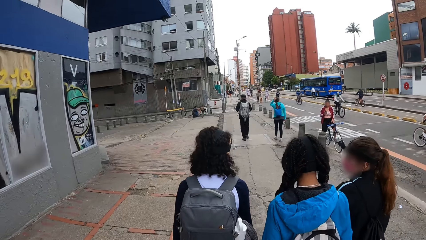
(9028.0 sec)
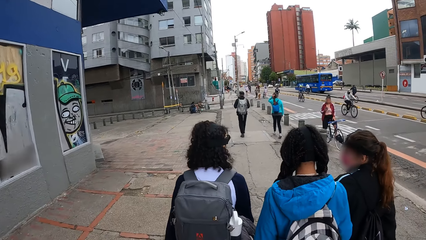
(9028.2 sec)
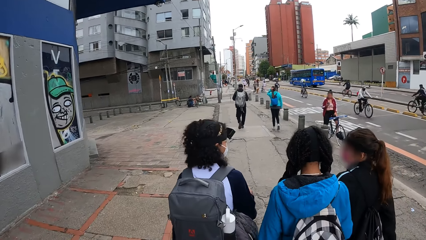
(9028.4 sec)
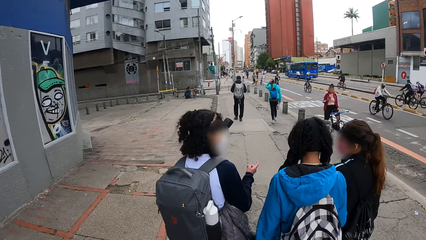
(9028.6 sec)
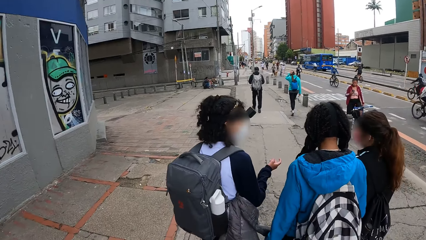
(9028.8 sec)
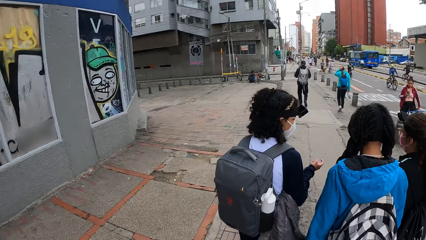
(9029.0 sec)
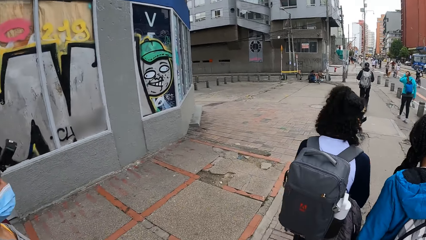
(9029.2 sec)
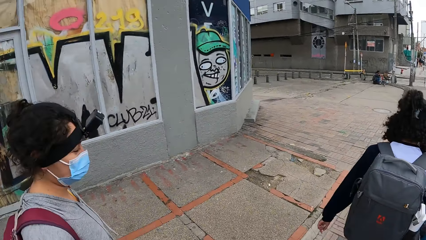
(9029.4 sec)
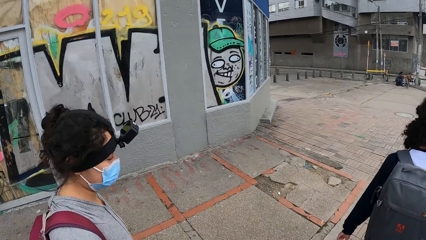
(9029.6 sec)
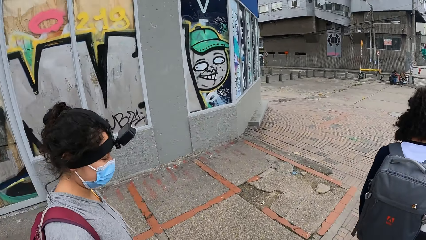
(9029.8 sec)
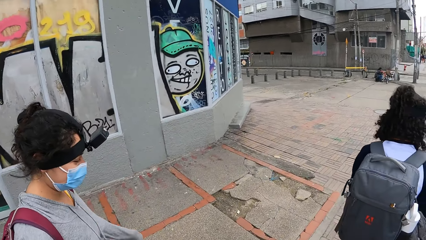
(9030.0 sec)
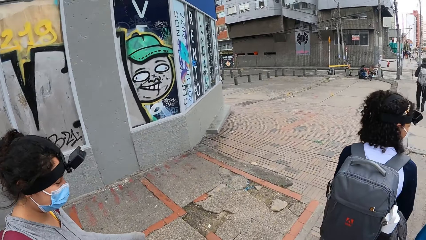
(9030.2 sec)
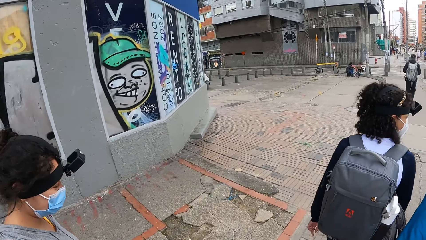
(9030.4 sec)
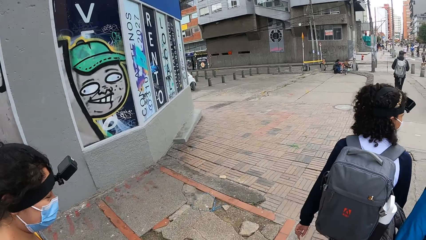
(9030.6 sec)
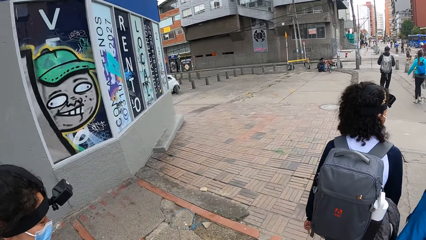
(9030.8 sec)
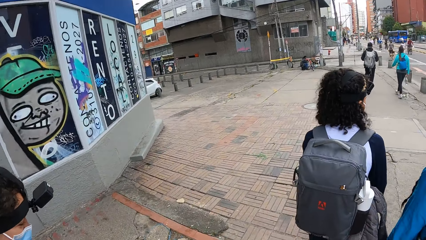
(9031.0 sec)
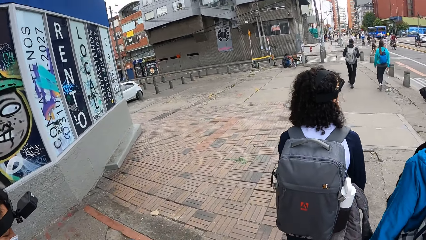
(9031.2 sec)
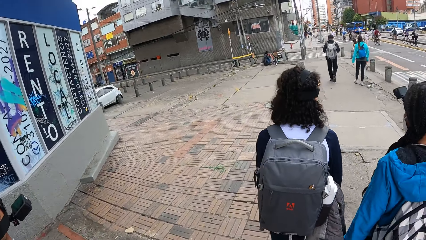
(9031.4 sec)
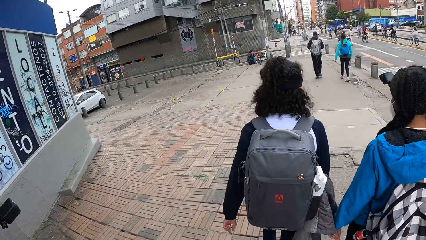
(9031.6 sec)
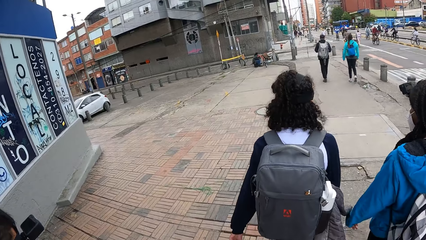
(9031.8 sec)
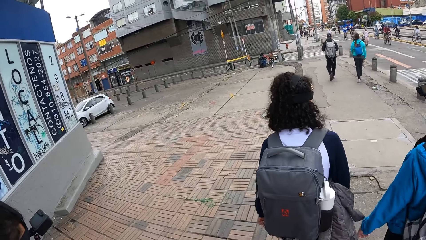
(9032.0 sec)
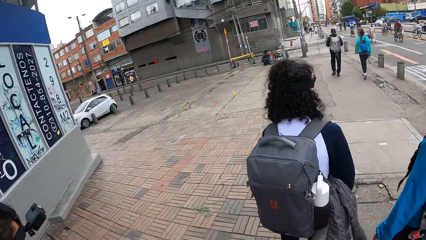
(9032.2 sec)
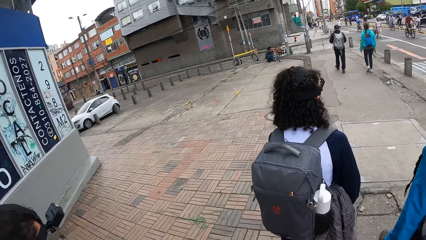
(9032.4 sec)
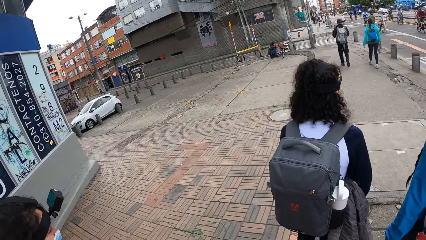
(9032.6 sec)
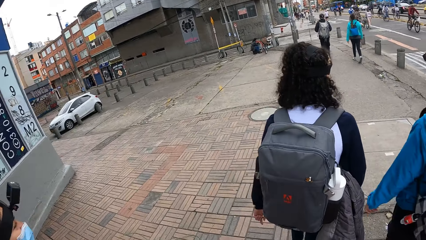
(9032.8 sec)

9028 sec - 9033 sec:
A woman brushes her hair with her left hand.

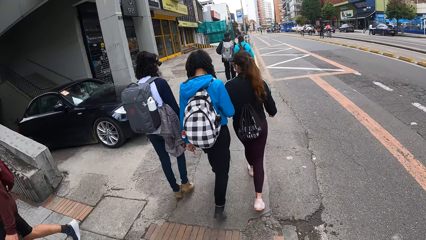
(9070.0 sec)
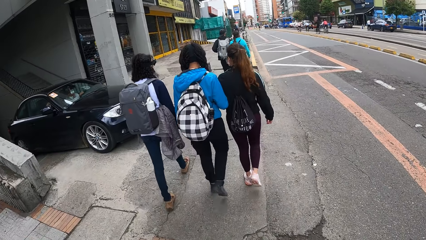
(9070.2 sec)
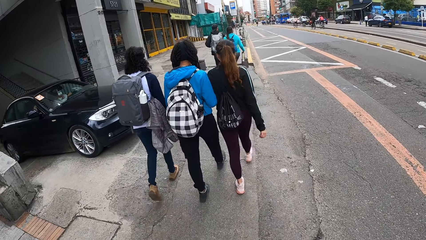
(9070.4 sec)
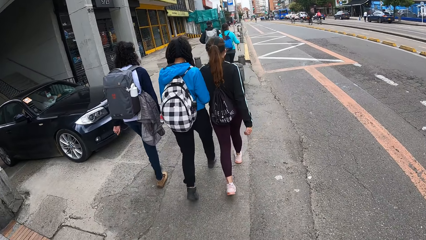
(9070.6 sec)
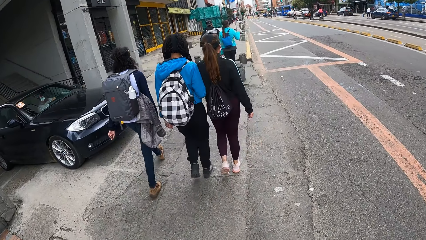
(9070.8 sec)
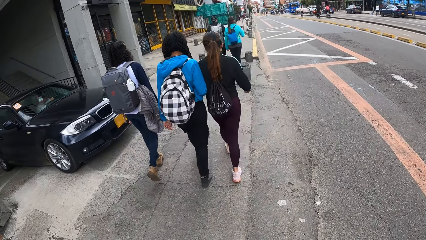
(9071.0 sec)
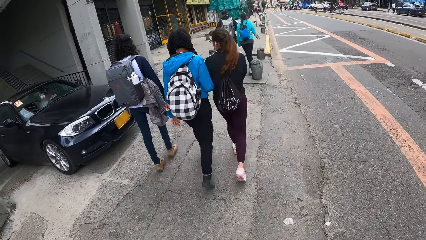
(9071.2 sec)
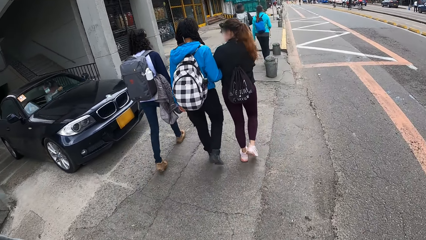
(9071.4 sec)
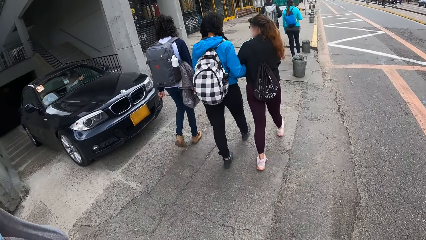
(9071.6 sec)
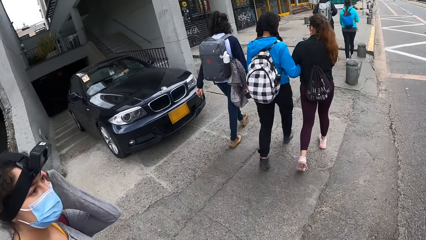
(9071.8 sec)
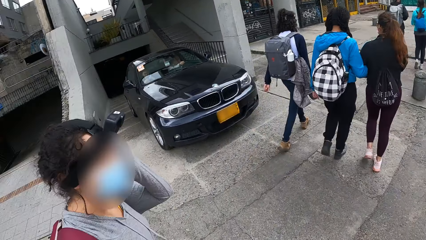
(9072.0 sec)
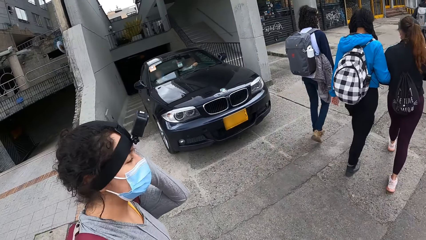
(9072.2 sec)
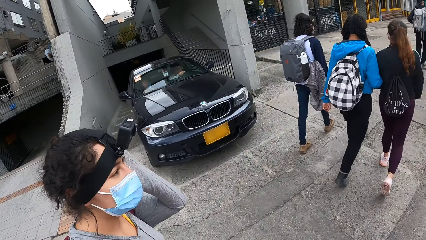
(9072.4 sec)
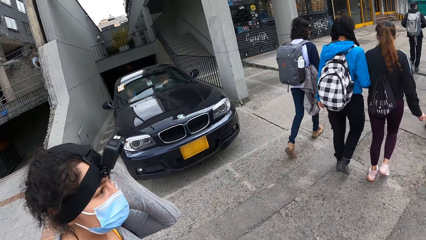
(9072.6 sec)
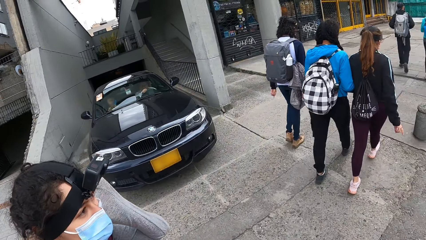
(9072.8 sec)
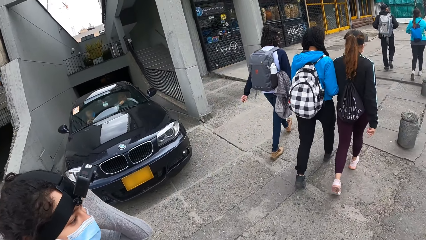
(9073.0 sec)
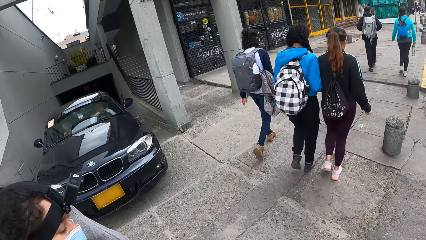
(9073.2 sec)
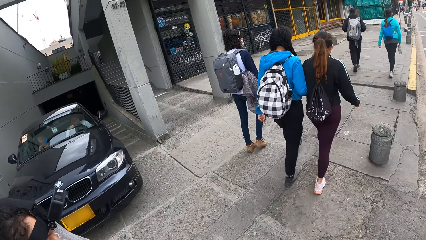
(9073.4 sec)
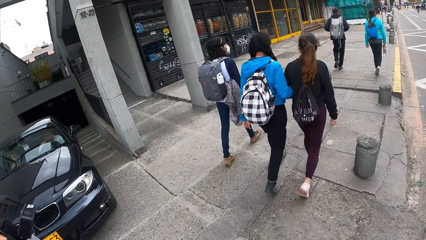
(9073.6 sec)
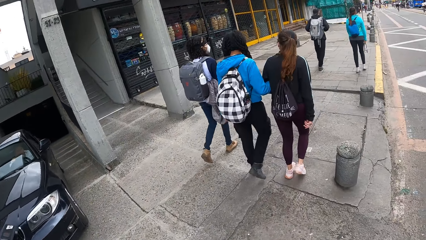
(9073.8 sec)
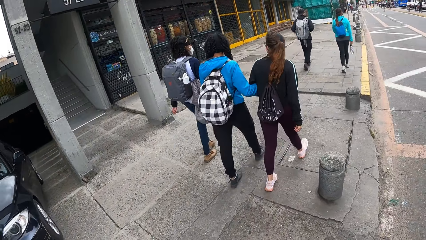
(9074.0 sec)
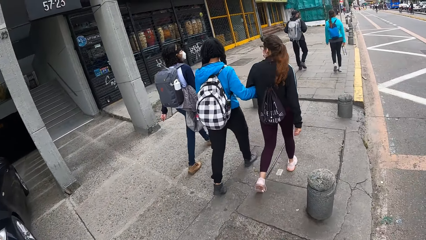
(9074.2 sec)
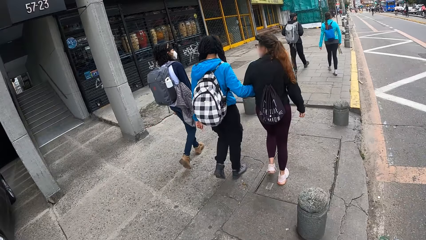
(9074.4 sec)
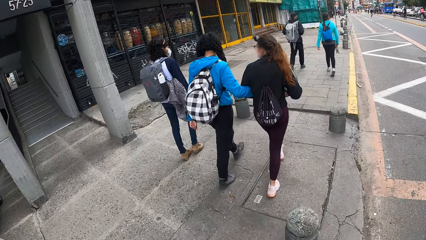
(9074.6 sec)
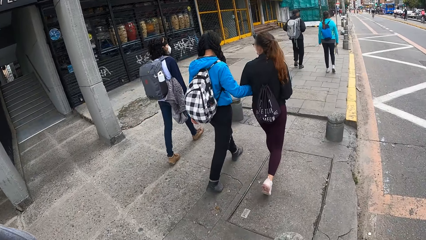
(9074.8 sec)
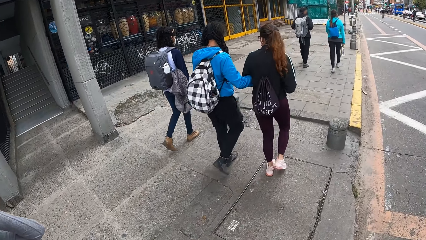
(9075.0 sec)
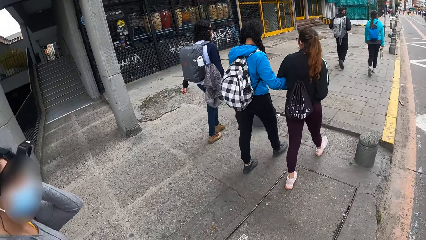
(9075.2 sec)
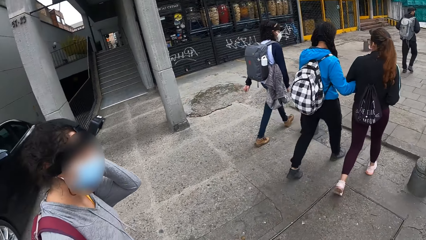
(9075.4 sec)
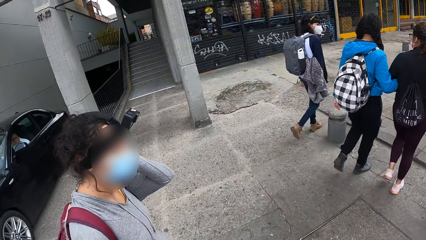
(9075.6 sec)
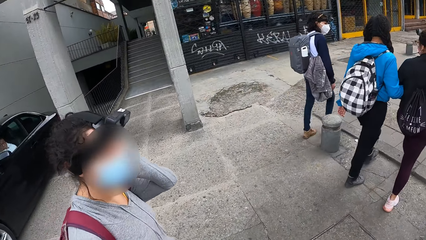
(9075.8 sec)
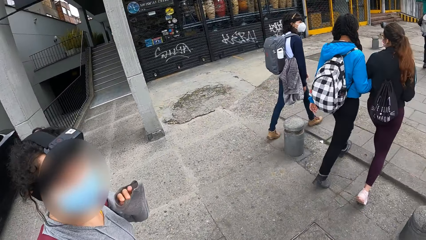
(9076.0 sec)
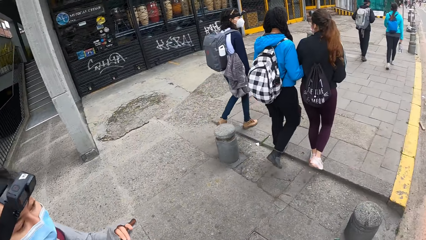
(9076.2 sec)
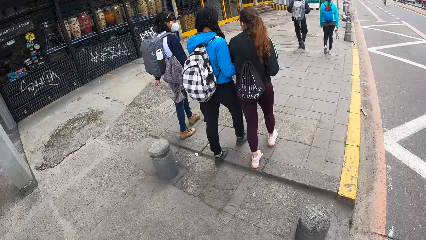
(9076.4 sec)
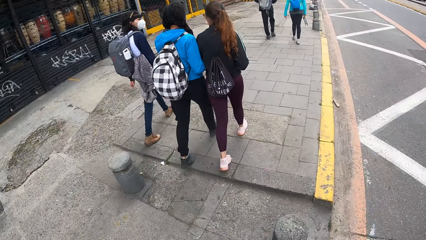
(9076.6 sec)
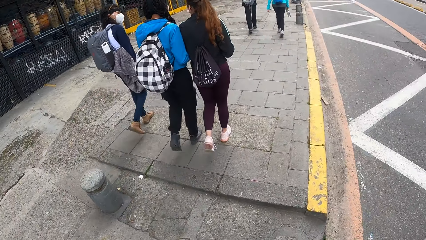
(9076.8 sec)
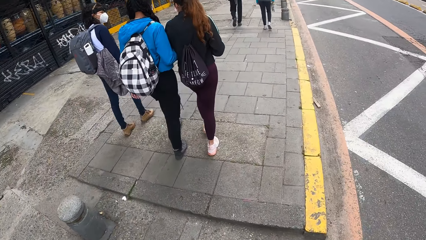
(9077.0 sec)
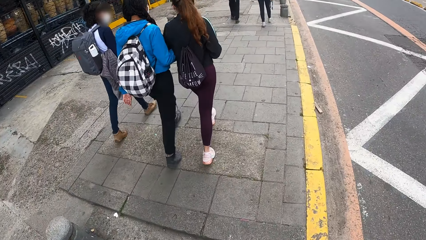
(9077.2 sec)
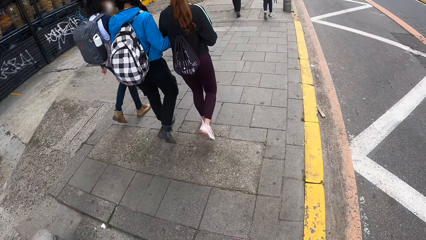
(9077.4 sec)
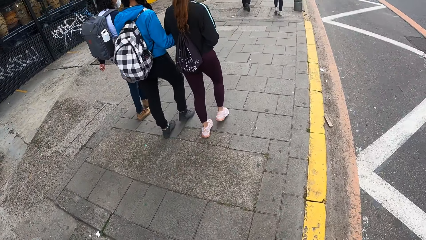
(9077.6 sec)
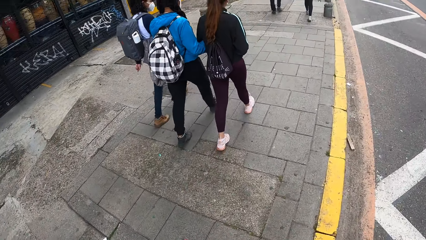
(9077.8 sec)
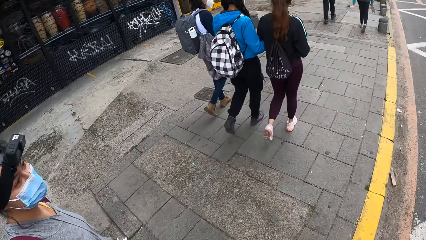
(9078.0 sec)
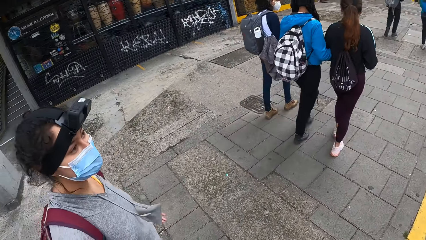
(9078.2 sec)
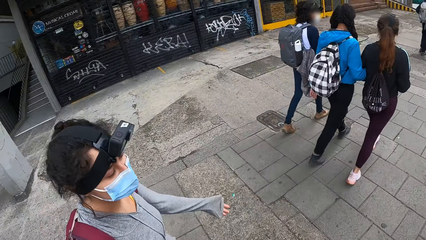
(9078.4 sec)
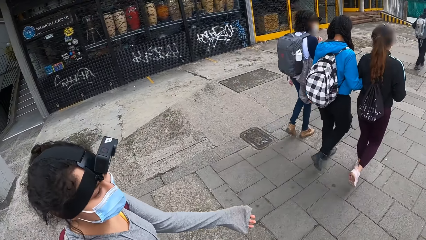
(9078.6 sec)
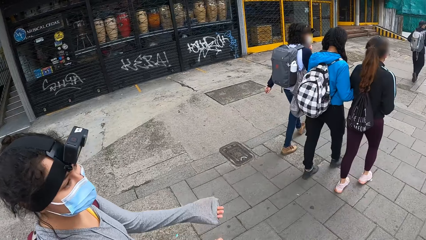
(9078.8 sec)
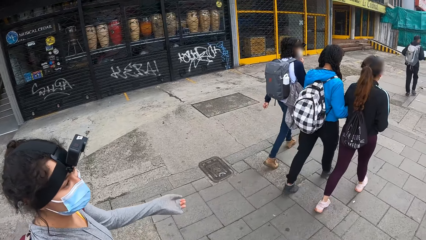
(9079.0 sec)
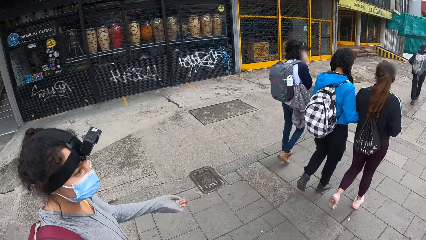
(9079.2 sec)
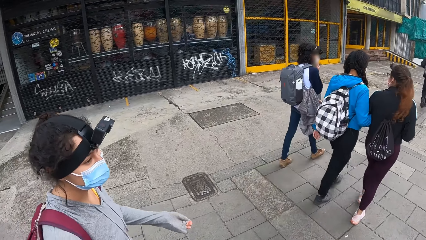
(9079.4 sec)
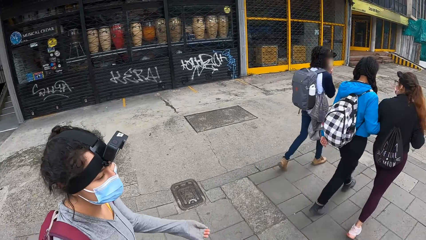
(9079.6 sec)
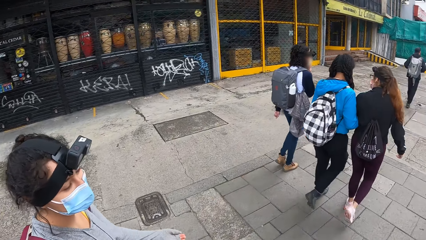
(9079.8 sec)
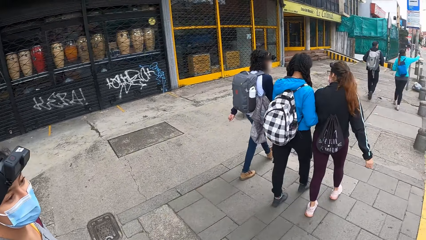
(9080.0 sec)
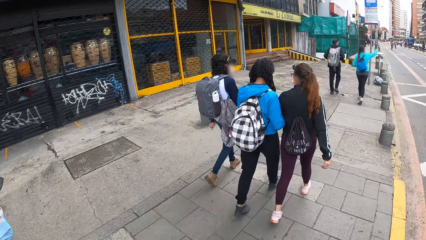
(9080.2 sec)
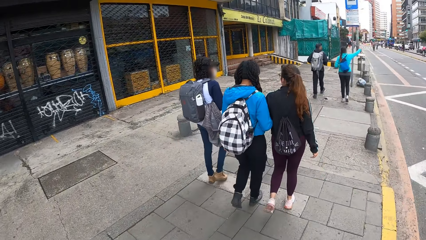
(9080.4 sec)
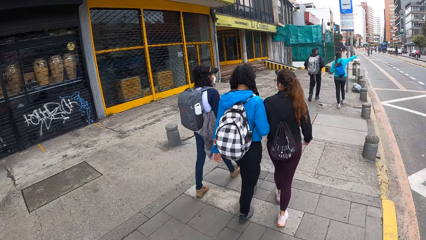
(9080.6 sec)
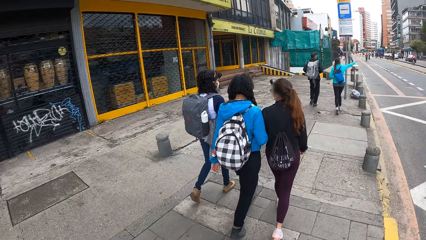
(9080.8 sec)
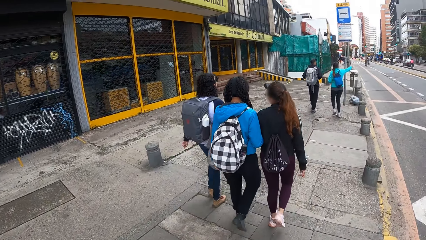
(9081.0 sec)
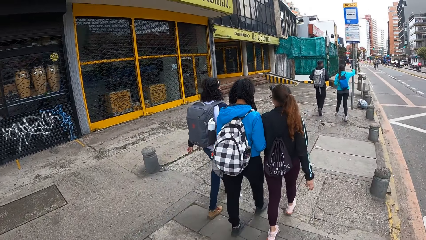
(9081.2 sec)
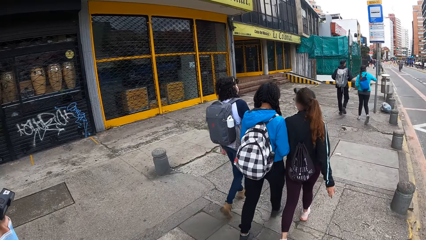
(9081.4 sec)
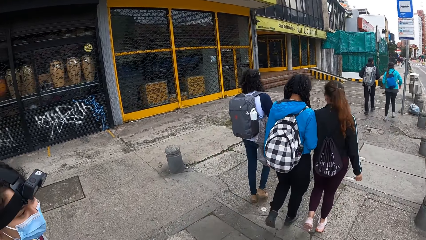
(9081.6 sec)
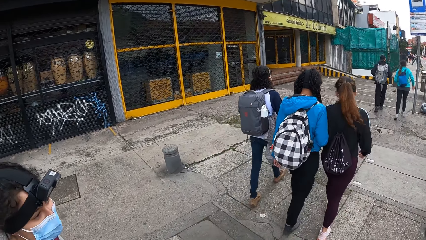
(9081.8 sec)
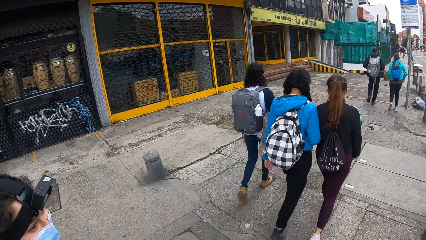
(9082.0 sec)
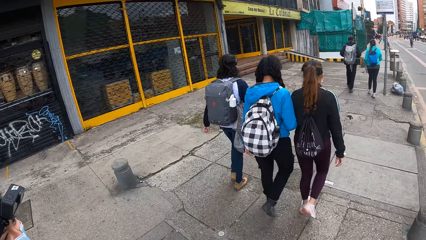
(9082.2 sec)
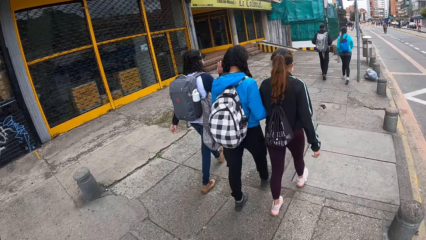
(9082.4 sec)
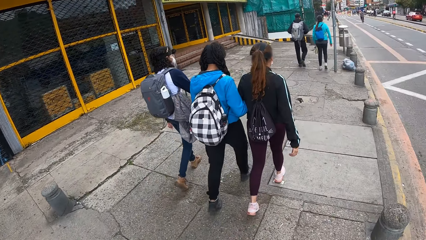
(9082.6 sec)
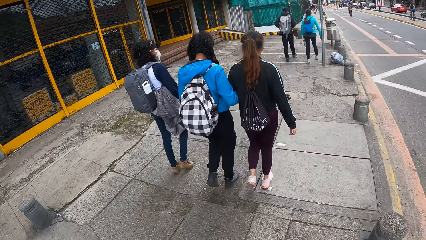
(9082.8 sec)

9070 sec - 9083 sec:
A woman scratches her left ear with her left hand. The woman converses with the camera wearer. The woman gestures to the camera wearer with both hands. Another woman gestures to a man with her right hand.
